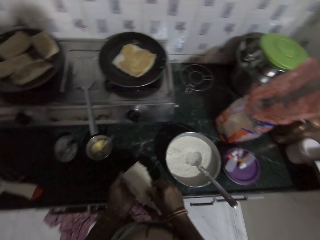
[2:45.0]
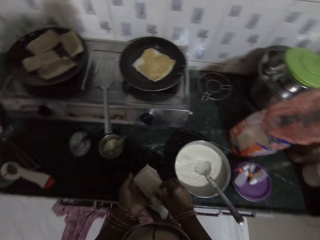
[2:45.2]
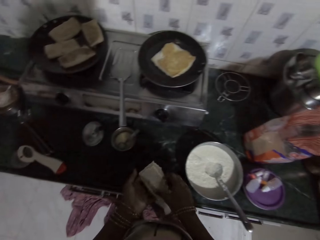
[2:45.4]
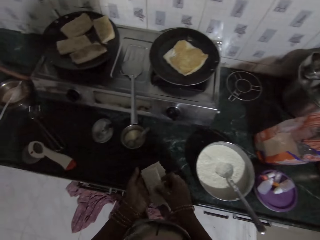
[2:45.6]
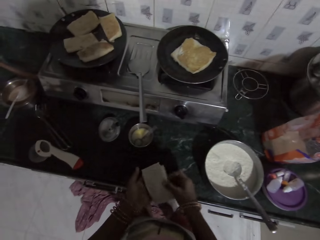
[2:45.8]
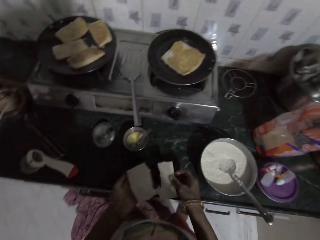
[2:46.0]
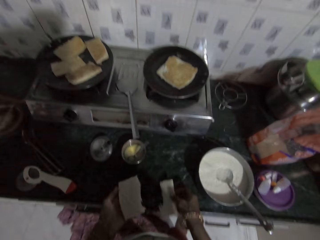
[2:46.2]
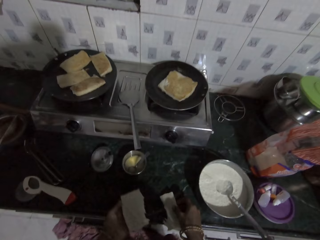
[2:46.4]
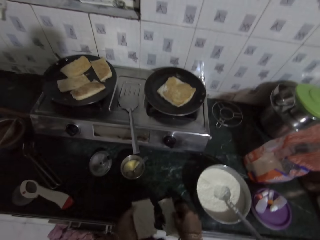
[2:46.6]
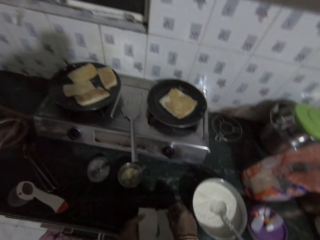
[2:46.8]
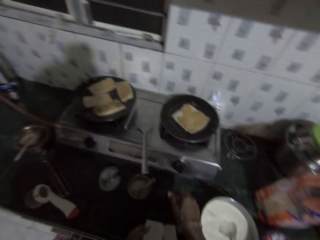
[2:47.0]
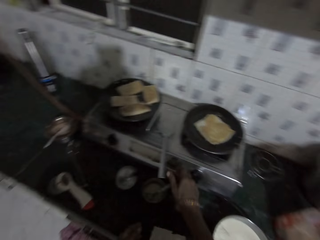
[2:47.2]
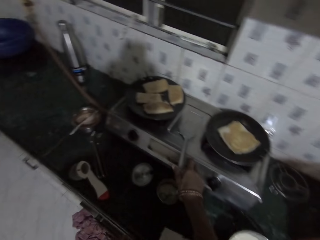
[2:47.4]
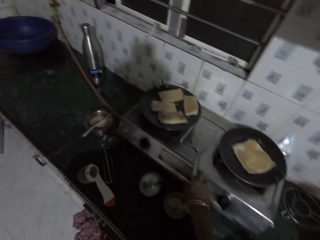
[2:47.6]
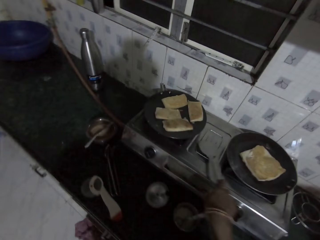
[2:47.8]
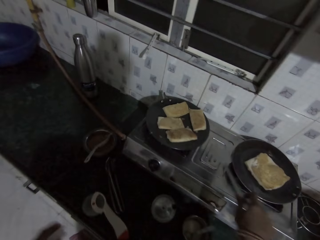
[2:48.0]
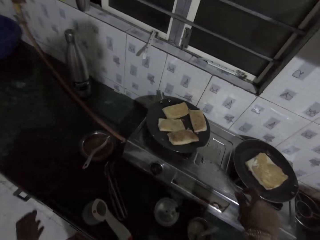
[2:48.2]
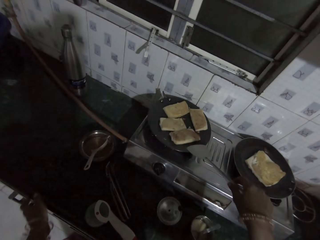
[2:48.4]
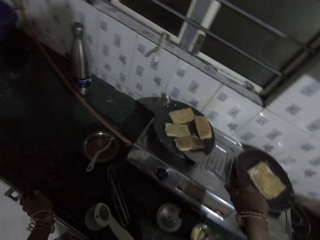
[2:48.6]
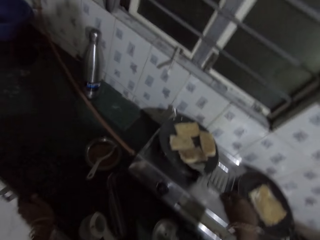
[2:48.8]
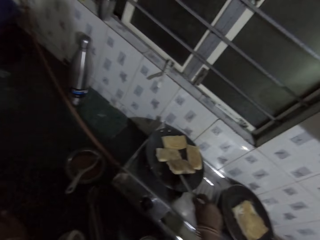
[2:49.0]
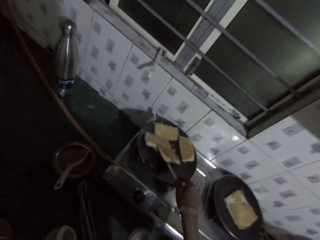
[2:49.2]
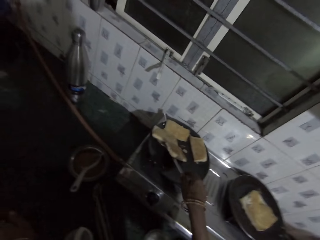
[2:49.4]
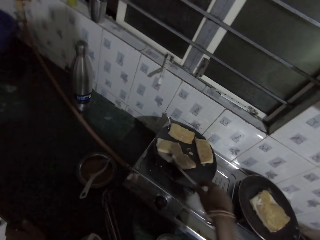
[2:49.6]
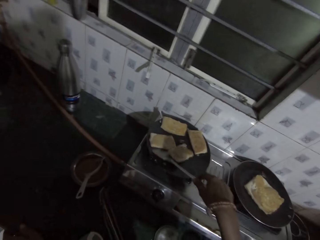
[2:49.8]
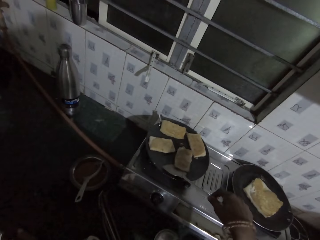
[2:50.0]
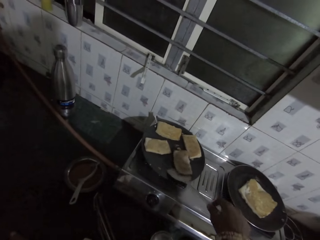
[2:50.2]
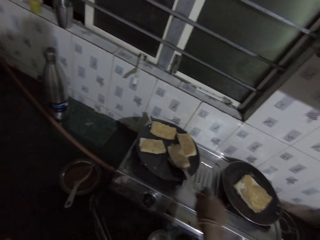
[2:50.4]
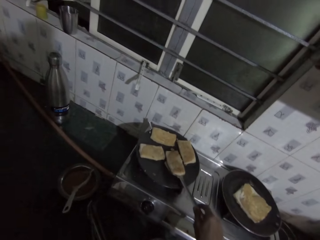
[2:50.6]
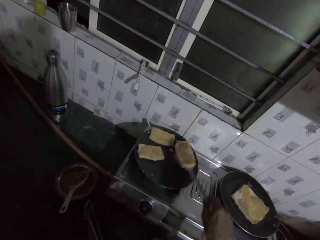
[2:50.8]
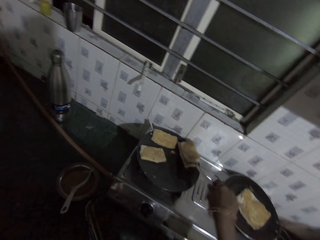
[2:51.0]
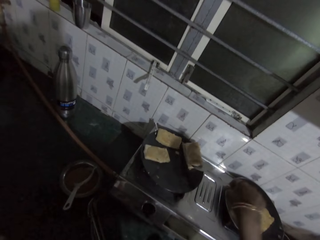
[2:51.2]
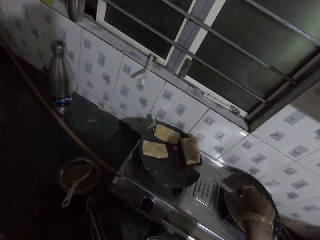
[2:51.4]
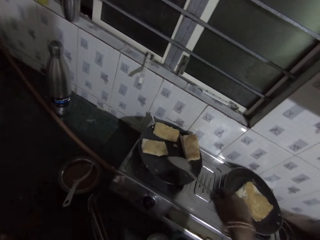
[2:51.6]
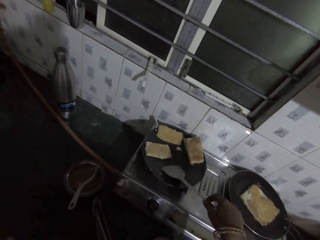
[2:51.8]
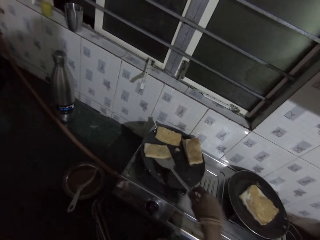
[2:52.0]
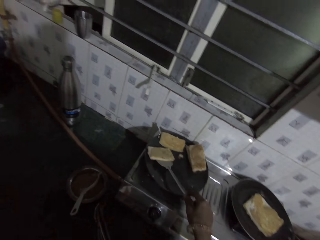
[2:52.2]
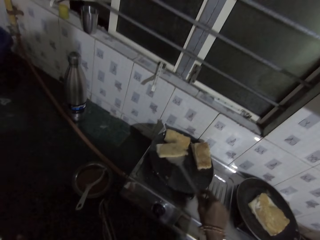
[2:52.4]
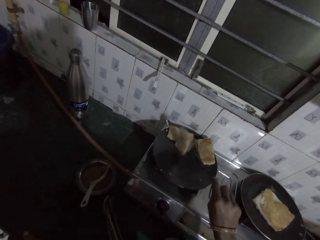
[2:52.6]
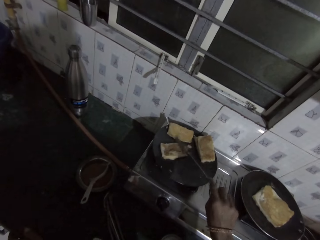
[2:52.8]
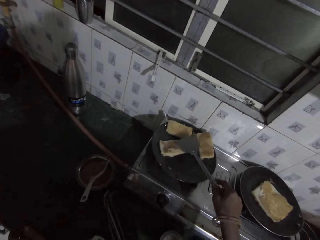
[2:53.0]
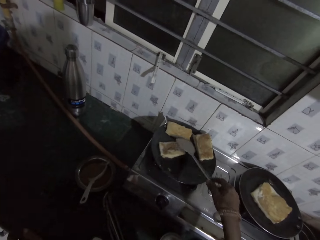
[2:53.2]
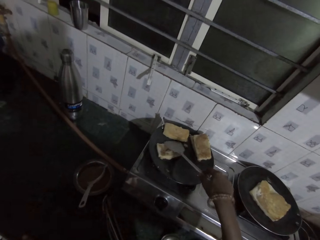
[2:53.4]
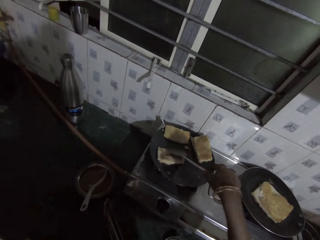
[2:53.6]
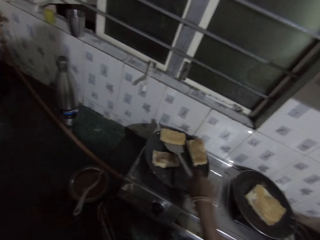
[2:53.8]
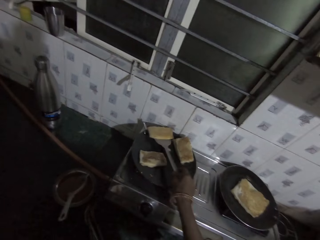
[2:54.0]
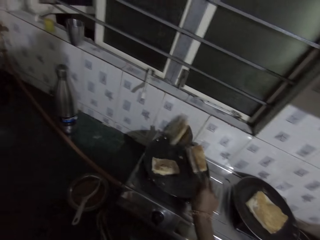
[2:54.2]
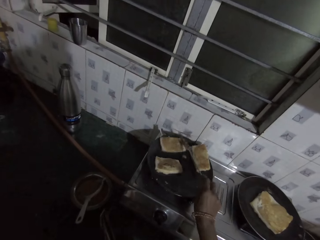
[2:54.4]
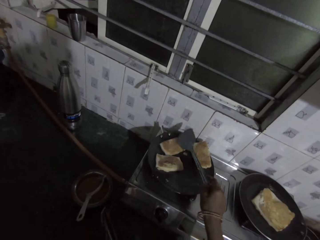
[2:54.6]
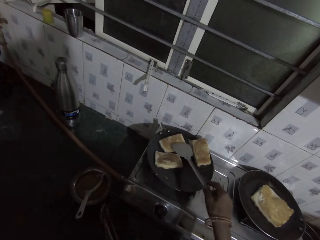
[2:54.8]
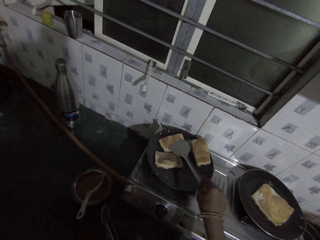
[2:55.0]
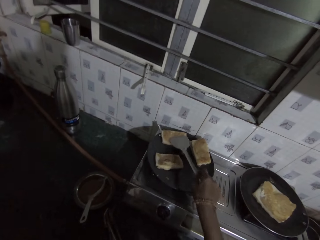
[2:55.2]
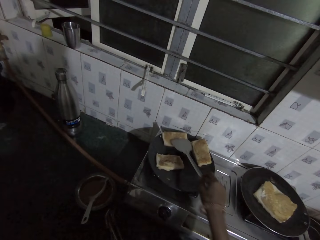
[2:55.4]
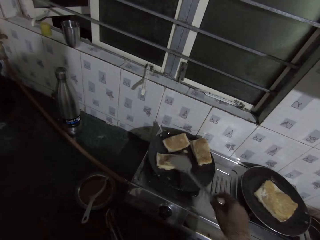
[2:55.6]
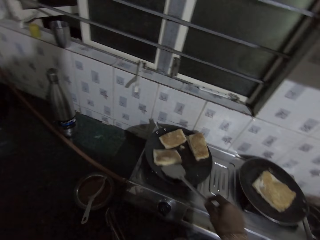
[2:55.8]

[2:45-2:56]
The camera wearer picks a piece of bread from her left hand with her right hand. She drops the piece of bread on the table with her right hand. She picks the spatula from the cooker with her right hand. She flips the pieces of bread in the pan with the spatula in her right hand. She organizes a beignet. She flips the beignet.

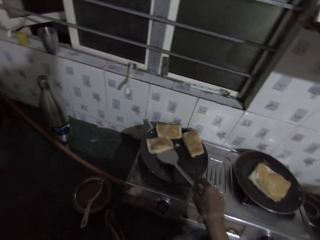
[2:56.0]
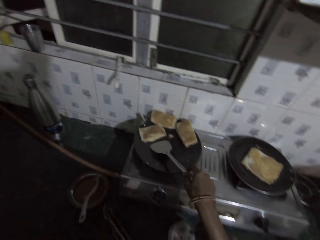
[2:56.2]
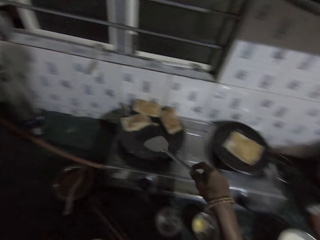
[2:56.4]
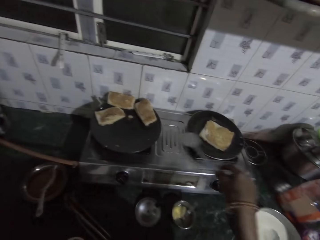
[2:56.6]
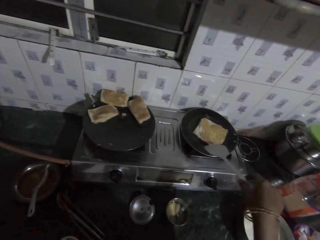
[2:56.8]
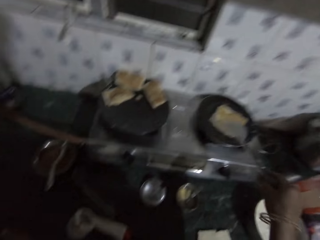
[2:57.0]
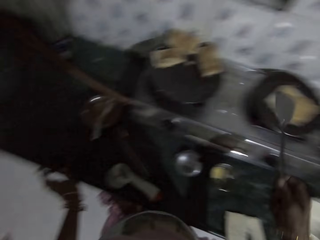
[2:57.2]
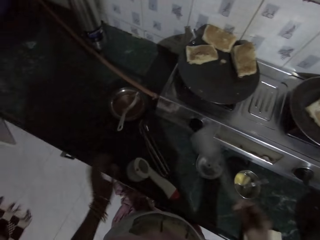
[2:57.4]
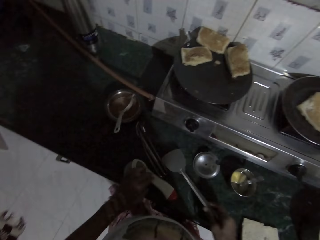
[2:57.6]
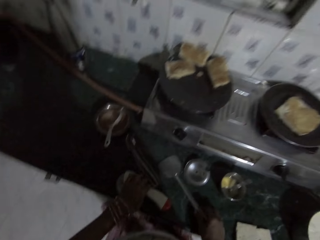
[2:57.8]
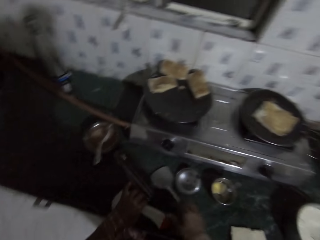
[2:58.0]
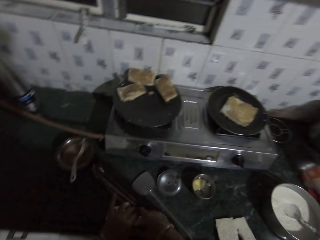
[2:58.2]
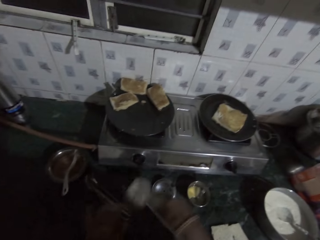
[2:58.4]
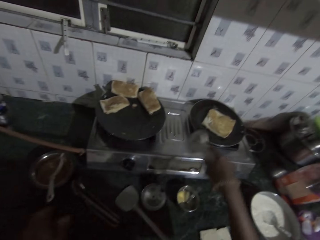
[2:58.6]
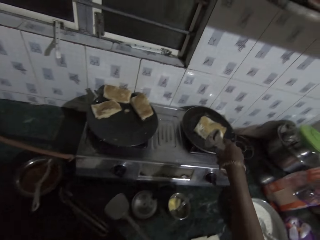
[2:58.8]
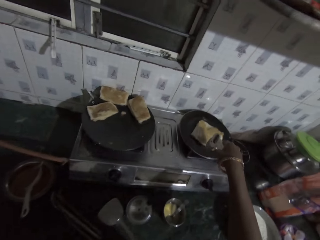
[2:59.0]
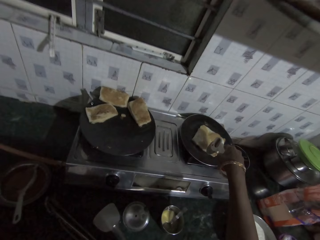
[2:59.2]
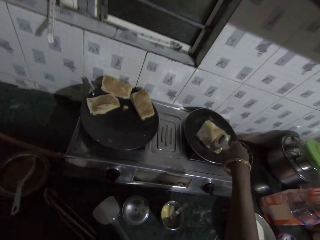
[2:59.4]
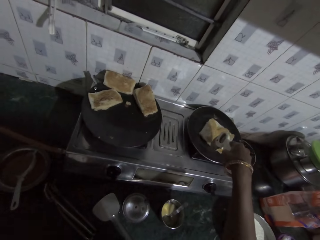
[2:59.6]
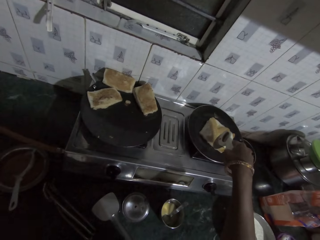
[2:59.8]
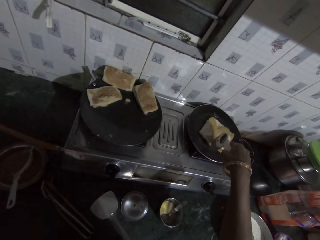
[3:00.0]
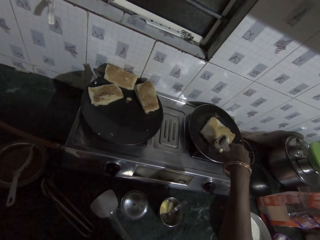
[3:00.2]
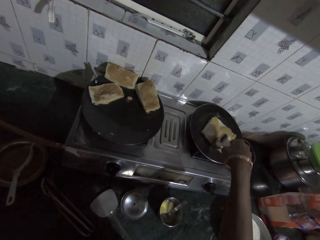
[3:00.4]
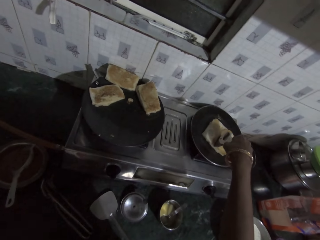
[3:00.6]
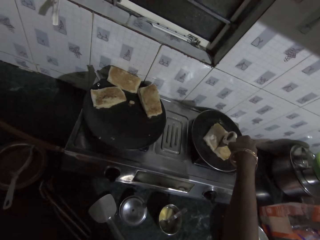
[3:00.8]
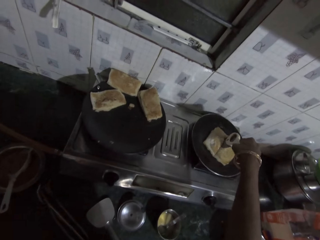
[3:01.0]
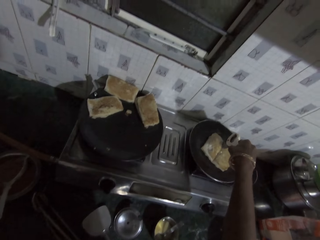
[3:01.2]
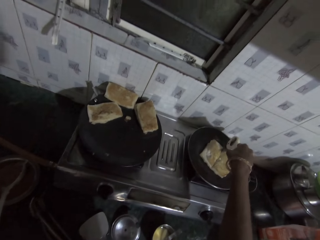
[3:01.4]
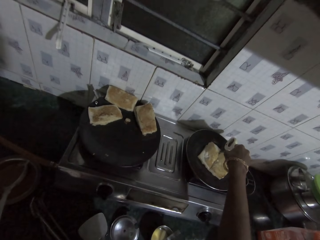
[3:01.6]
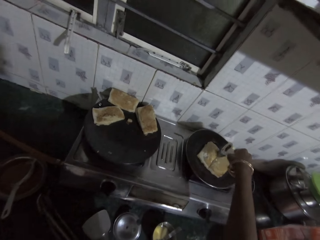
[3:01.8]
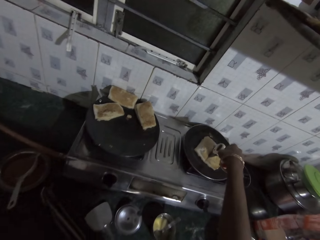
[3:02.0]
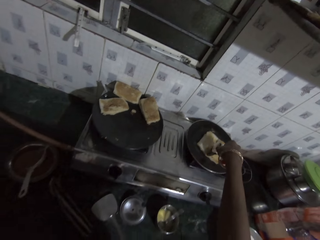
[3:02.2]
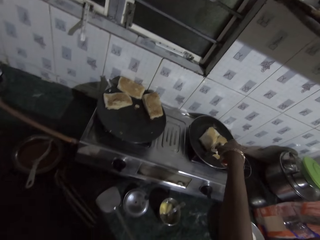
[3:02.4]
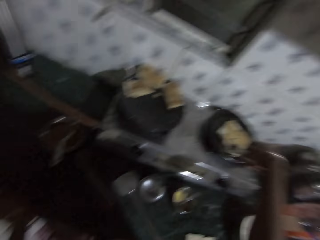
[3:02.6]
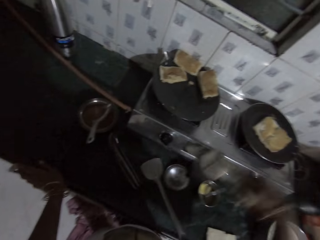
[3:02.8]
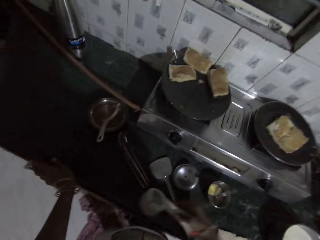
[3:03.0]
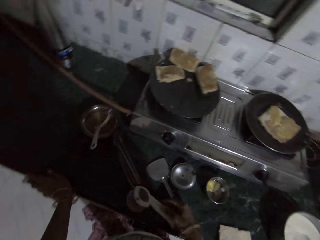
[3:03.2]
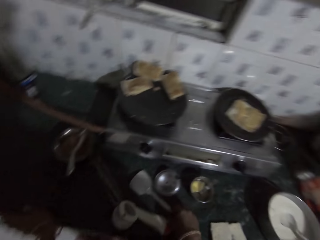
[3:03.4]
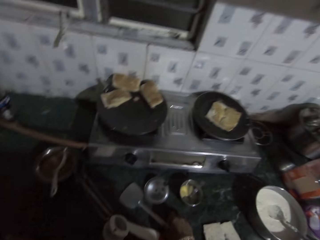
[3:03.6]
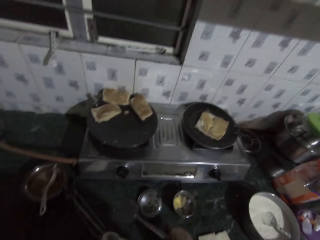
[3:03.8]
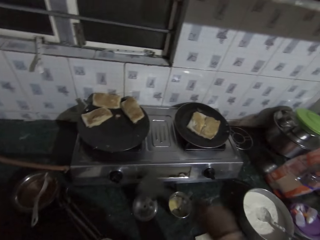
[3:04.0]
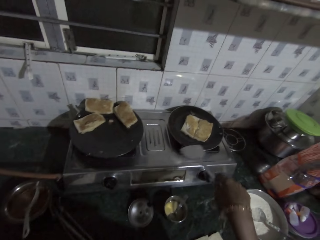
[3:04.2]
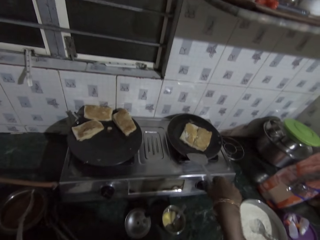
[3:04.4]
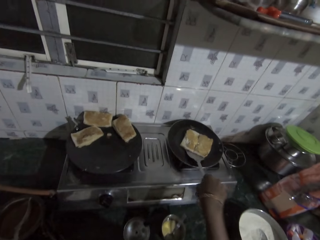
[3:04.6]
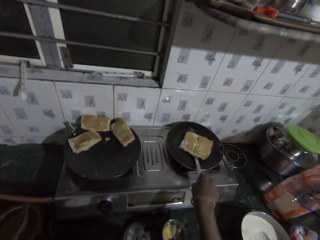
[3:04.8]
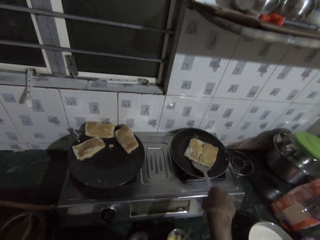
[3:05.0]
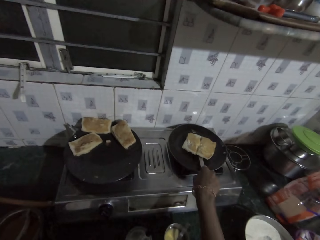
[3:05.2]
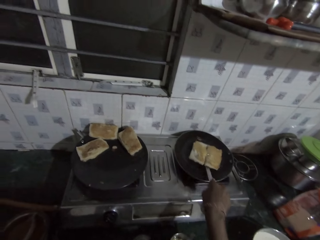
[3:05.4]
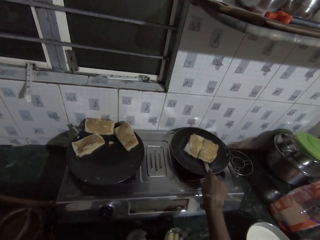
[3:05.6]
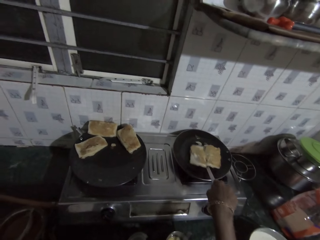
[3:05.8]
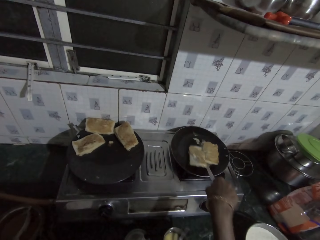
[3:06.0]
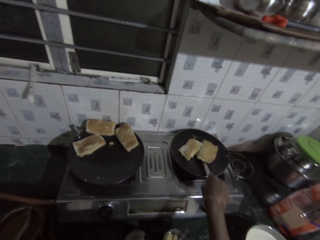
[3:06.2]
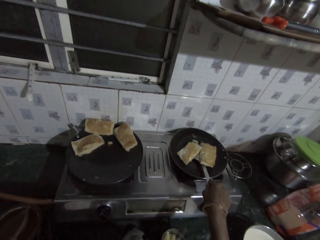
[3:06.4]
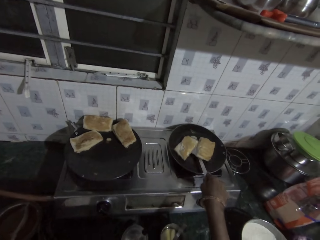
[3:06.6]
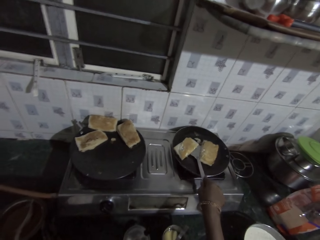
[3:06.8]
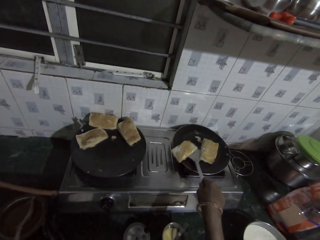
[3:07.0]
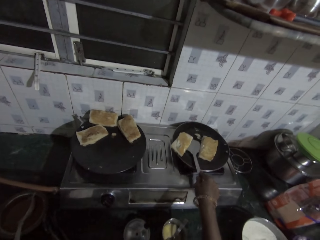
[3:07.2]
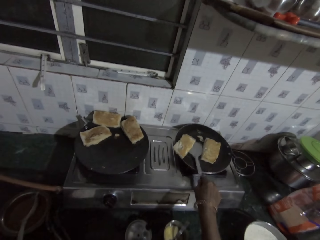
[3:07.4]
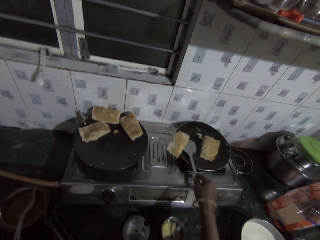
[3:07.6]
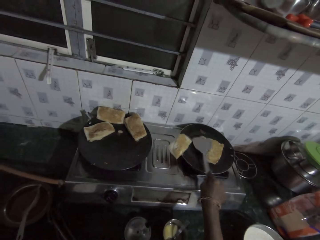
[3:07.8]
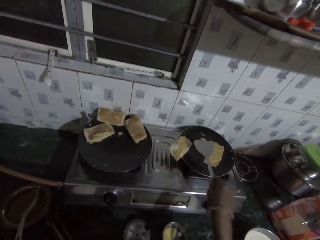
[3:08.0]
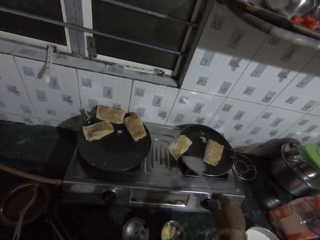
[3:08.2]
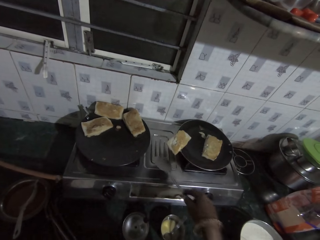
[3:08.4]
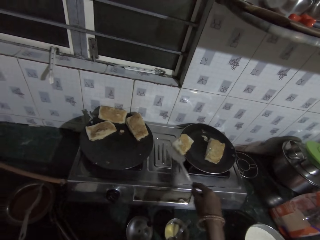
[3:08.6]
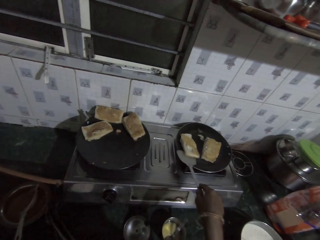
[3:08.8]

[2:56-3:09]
The camera wearer drops the spatula on the kitchen counter with her right hand. She picks a dough cutter from the counter with her right hand. She cuts the bread in the pan with the dough cutter in her right hand. She drops the dough cutter on the kitchen counter with her right hand. She picks the spatula from the kitchen counter with her right hand. She picks a piece of bread from the pan with the spatula in her right hand. She flips the beignet.
